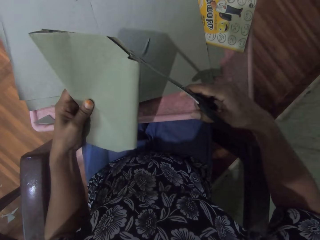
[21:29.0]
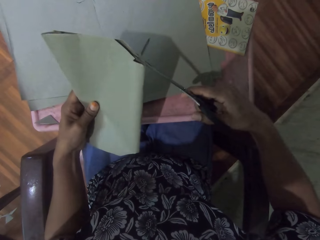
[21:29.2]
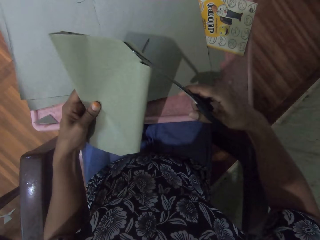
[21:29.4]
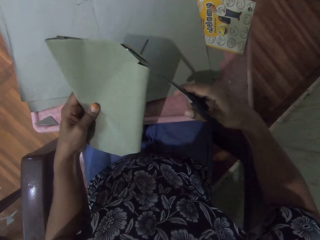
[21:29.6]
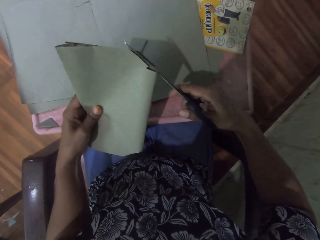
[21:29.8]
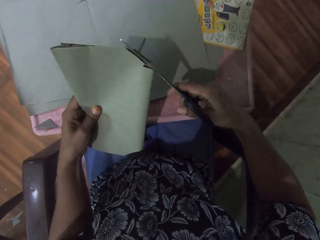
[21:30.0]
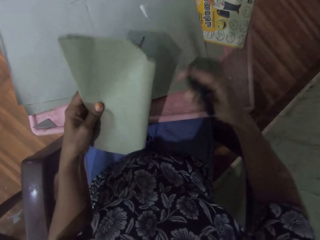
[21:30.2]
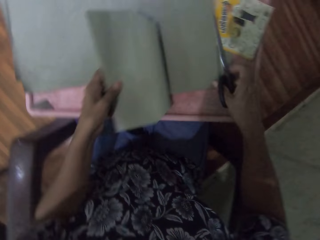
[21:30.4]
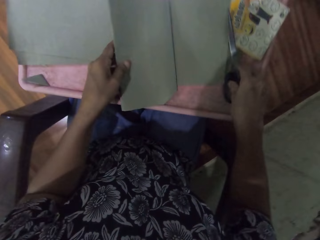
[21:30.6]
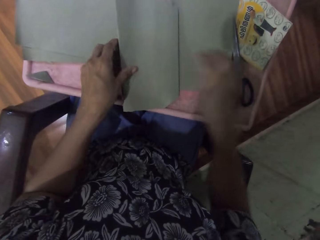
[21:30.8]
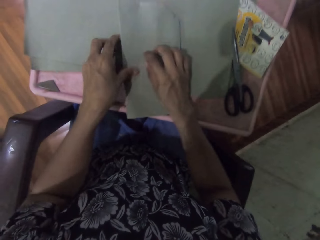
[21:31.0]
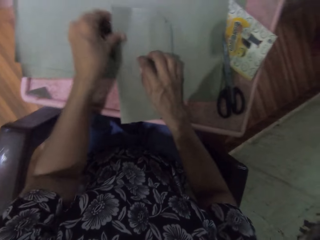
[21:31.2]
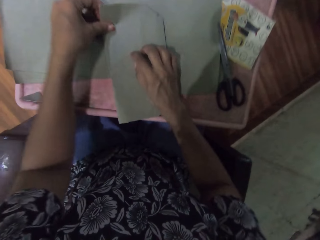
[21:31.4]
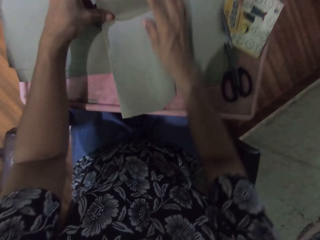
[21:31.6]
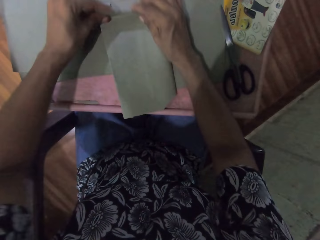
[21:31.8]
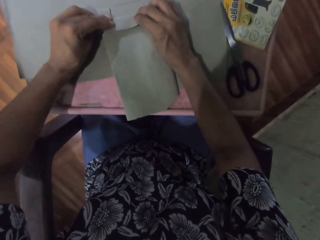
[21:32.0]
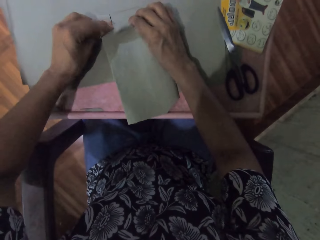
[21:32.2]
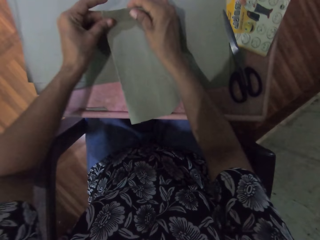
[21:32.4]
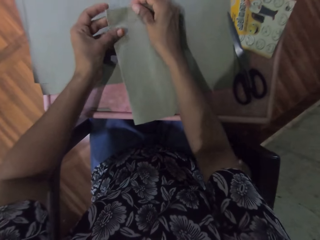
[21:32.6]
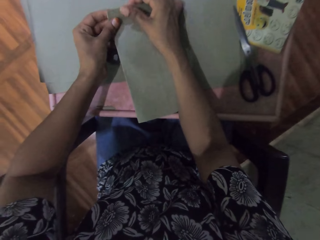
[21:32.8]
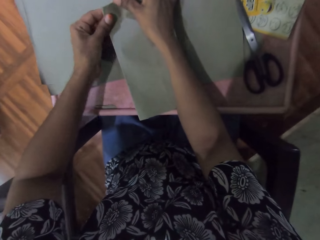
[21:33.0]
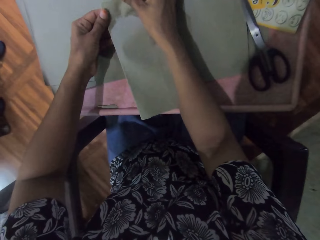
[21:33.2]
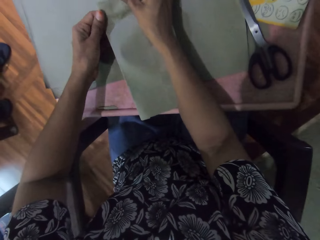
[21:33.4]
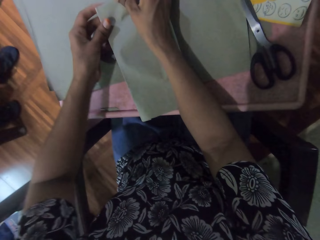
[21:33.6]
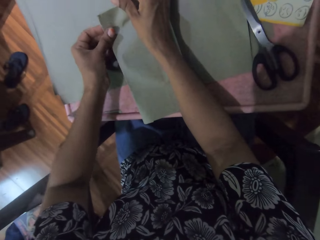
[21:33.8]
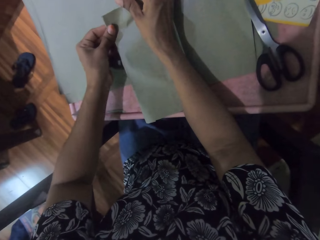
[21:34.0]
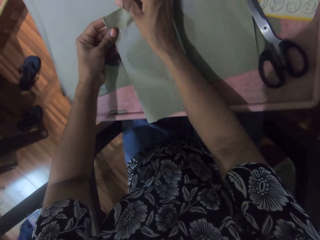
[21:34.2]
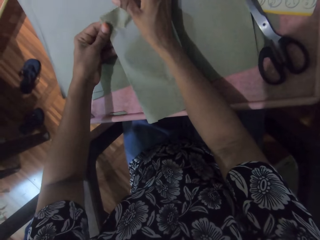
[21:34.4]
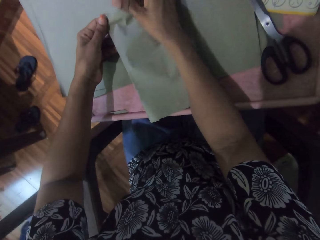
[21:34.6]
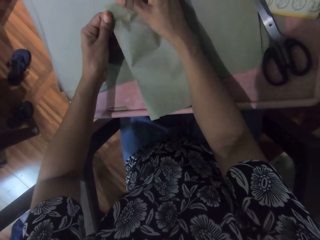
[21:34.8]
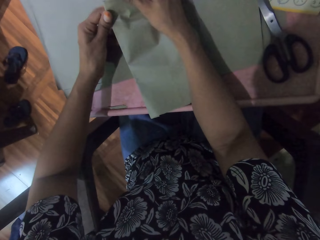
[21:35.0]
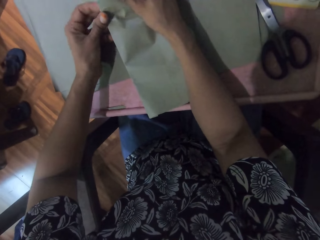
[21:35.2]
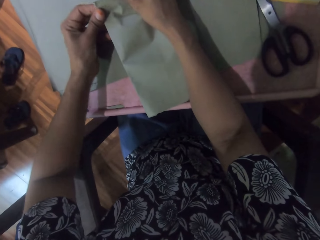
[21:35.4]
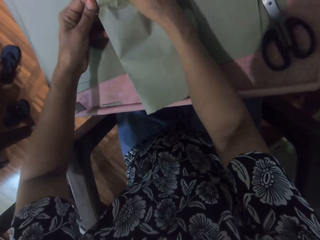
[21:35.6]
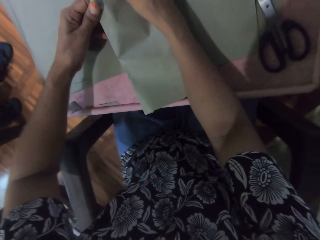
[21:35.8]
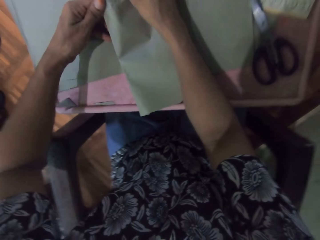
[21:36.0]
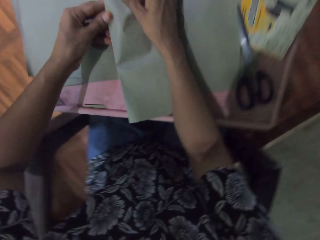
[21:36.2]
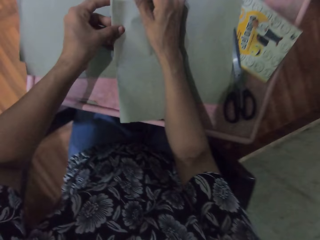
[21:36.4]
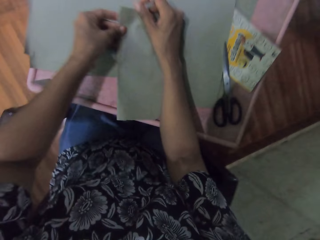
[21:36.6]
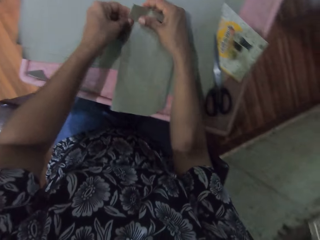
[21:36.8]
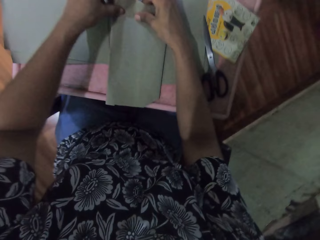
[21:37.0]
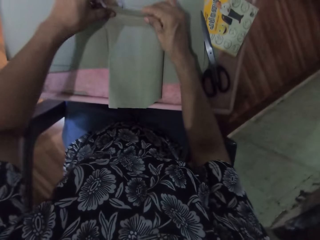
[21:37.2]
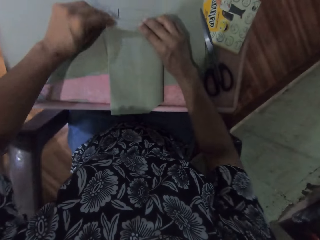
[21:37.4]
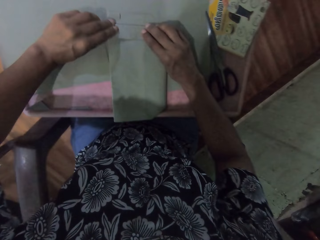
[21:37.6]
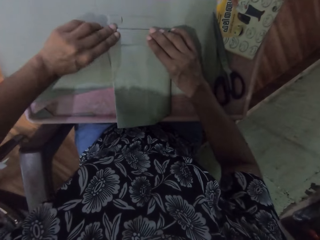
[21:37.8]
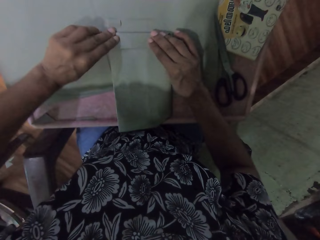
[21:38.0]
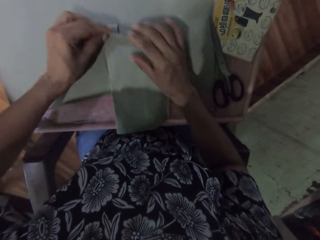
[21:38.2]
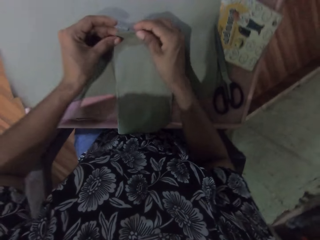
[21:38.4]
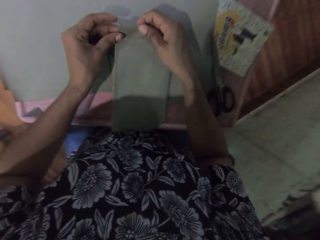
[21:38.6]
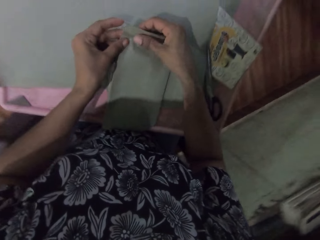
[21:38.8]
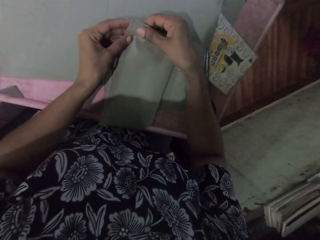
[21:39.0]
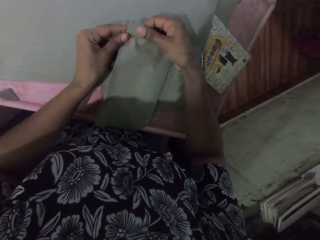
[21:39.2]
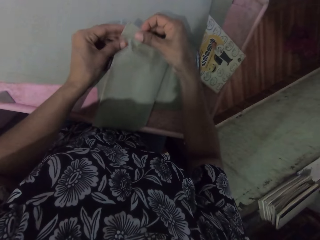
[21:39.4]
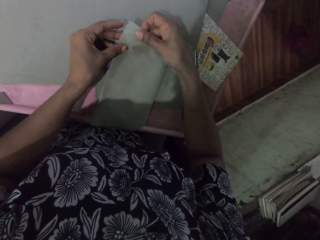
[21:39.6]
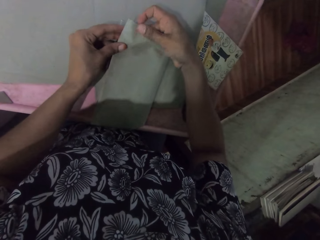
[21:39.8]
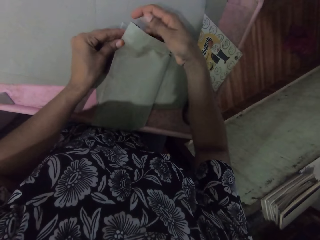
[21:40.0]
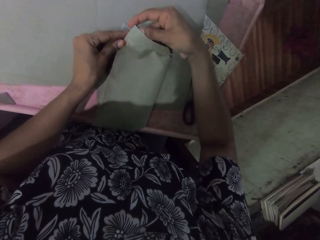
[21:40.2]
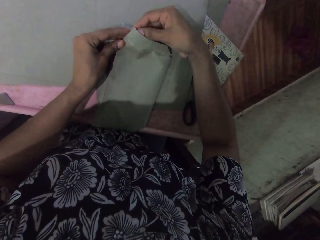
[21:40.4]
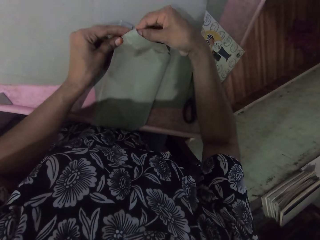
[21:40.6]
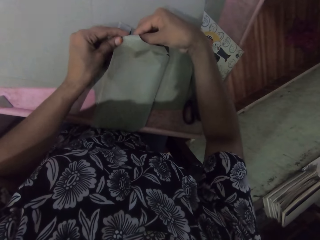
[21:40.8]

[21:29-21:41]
The camera wearer drops the scissors on the board with her right hand. She puts the book on the table. She wraps the book with the wrapping paper with both hands.

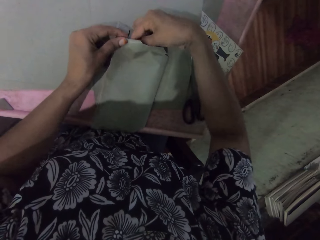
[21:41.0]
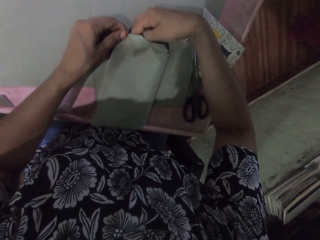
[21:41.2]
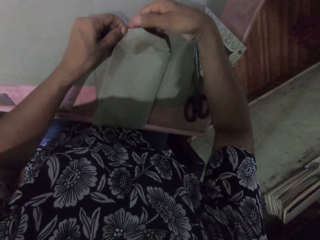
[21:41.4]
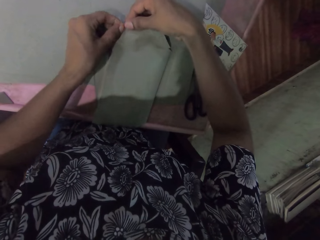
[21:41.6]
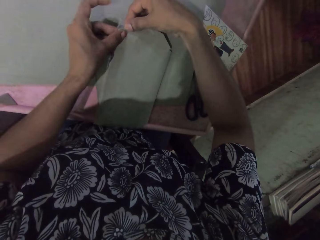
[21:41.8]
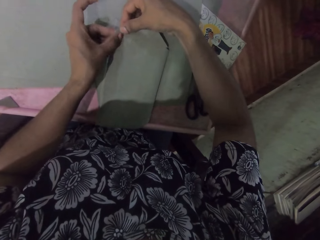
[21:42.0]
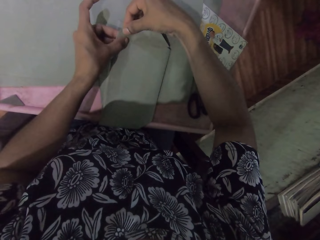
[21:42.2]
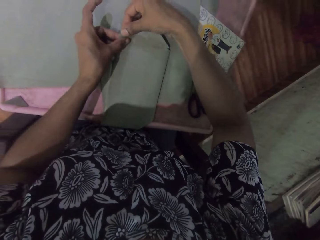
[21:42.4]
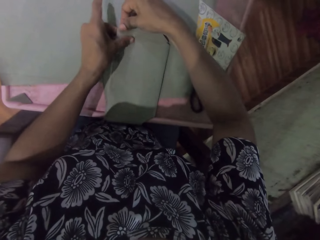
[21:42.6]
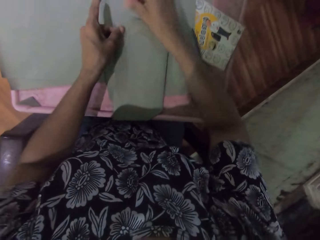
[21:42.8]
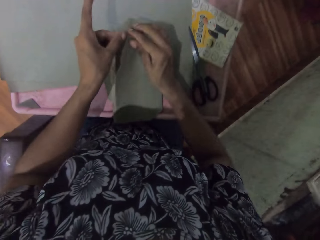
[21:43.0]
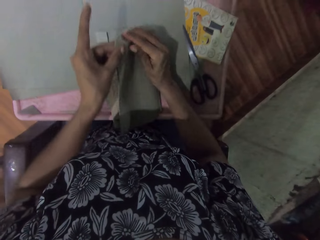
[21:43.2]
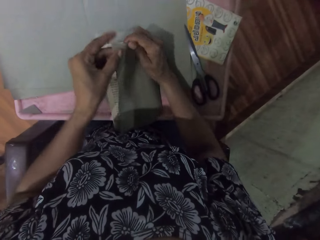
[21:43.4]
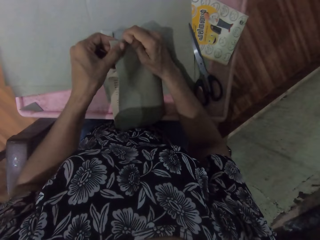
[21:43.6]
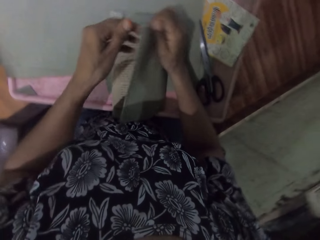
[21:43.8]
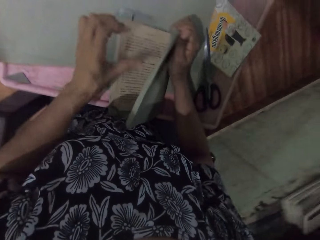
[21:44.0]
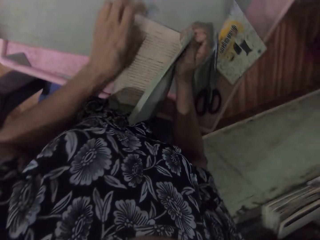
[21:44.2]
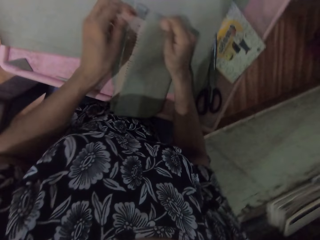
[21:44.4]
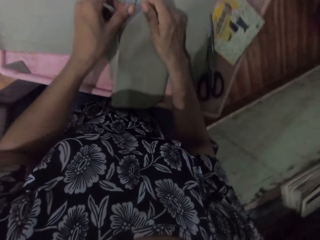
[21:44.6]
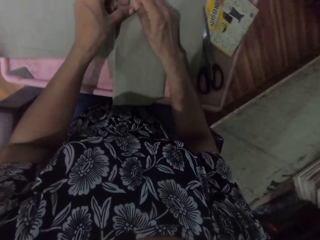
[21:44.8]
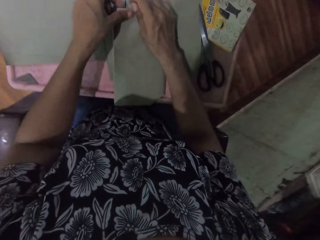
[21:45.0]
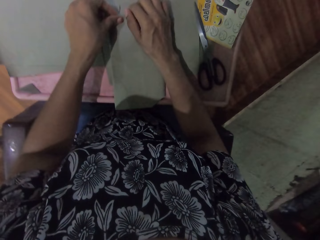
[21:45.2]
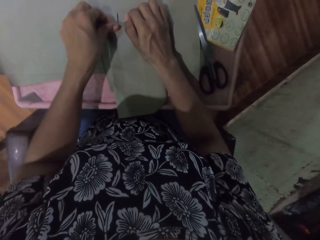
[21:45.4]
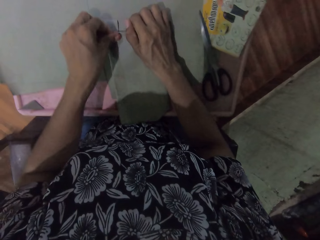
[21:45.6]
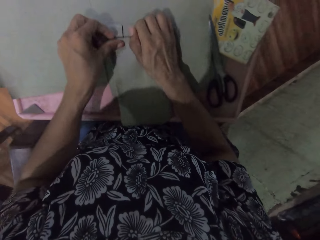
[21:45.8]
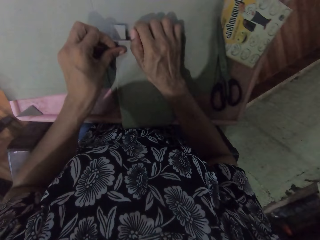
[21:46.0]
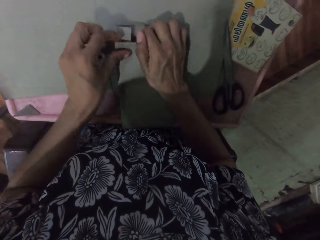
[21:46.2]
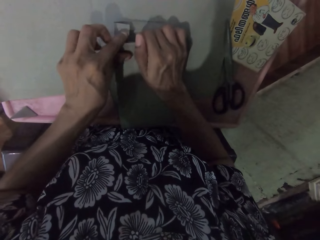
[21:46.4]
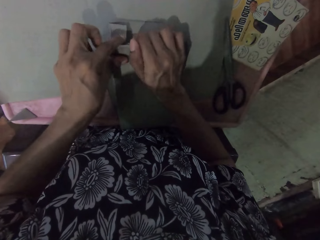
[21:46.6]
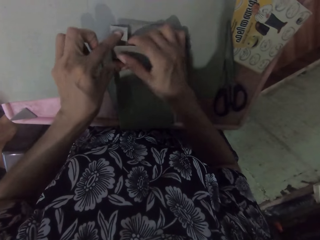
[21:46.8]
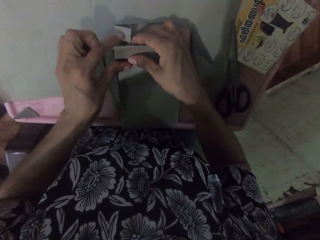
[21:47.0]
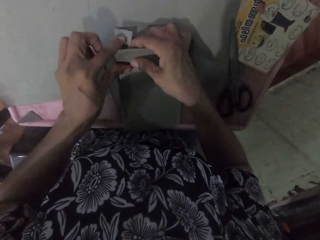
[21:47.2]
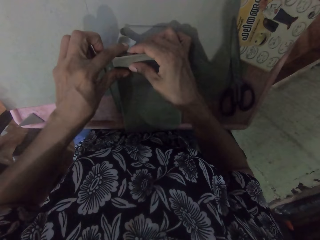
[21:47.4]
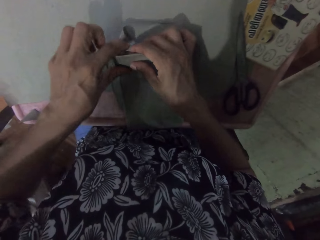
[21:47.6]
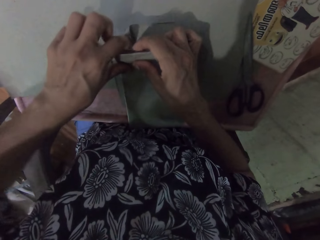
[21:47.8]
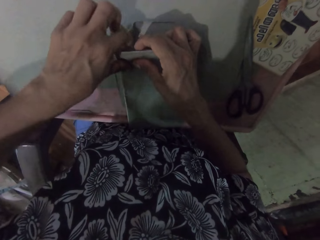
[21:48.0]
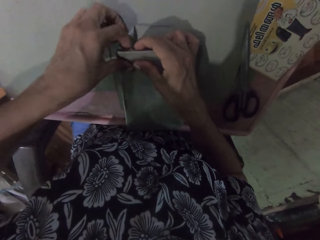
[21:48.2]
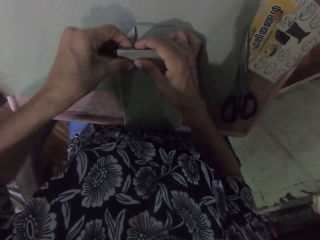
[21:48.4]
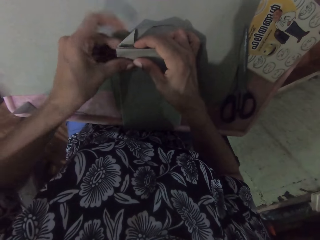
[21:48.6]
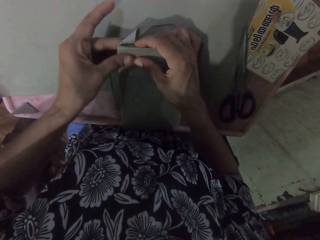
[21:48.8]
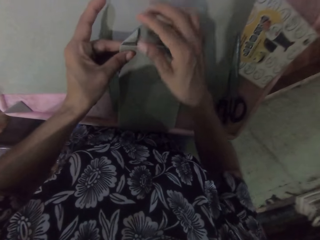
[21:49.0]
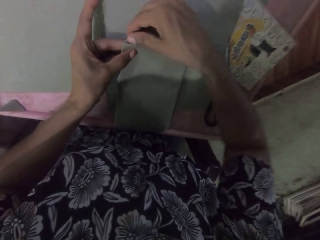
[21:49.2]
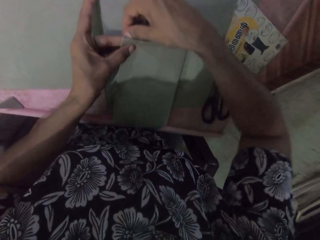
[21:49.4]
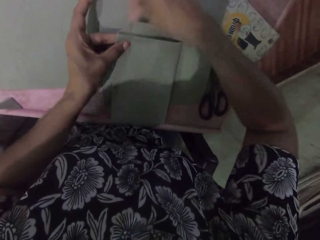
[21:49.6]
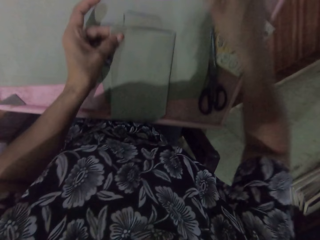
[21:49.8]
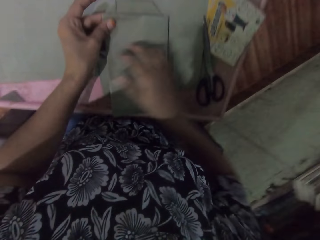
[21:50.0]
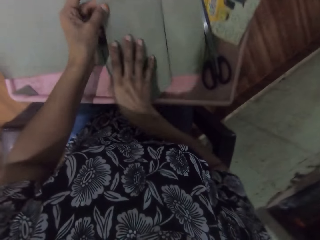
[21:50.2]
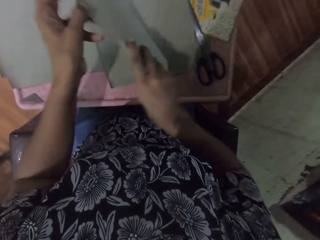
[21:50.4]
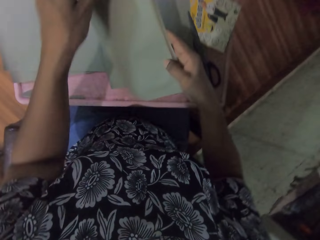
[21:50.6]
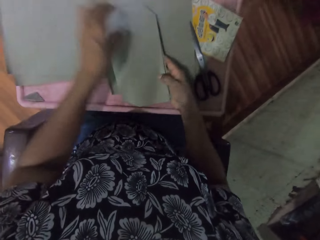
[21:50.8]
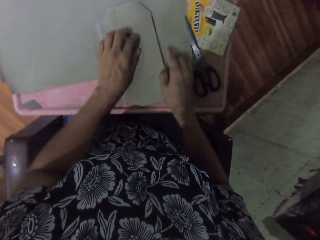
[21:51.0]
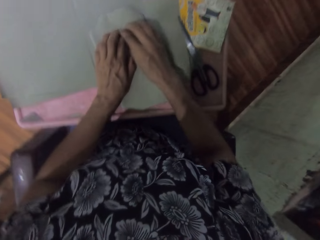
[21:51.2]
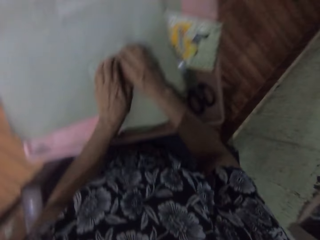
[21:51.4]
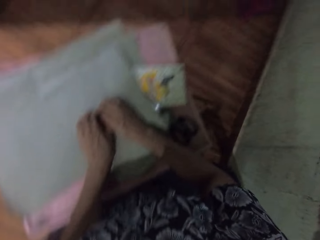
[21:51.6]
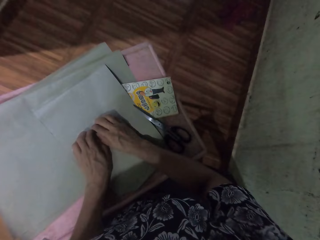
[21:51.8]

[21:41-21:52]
The camera wearer turns the book with both hands. They wrap the book with the wrapping paper with both hands.
